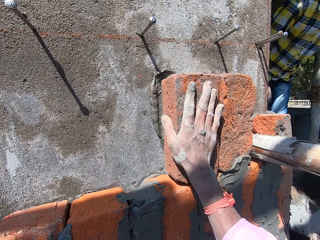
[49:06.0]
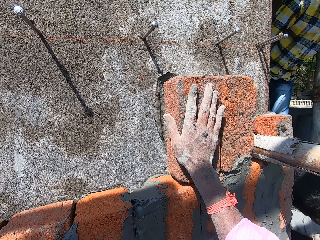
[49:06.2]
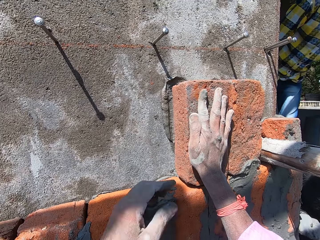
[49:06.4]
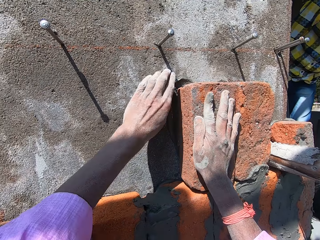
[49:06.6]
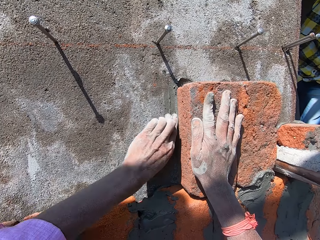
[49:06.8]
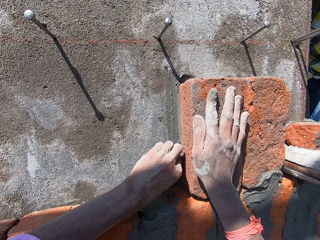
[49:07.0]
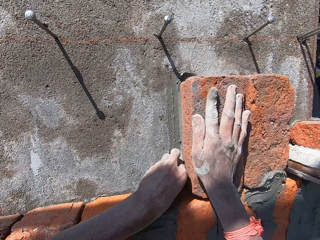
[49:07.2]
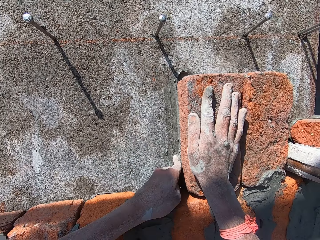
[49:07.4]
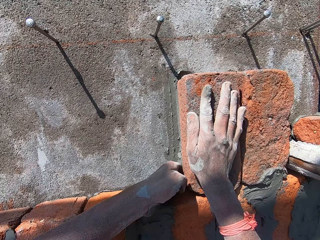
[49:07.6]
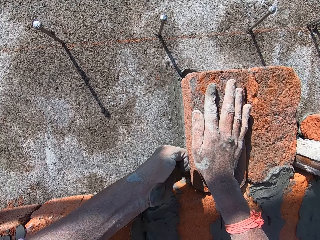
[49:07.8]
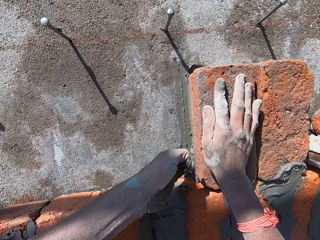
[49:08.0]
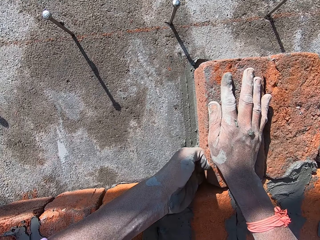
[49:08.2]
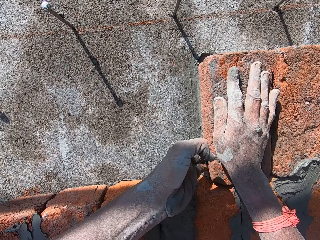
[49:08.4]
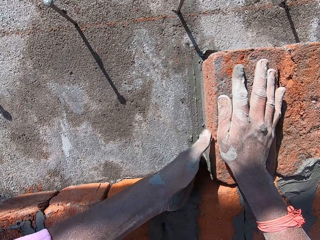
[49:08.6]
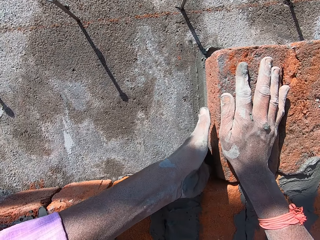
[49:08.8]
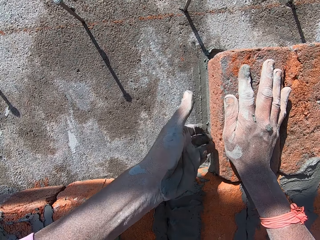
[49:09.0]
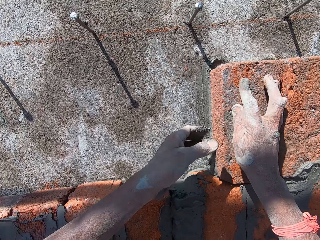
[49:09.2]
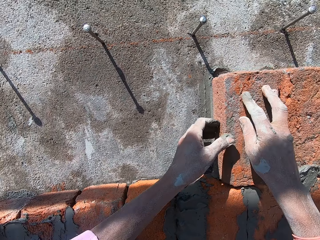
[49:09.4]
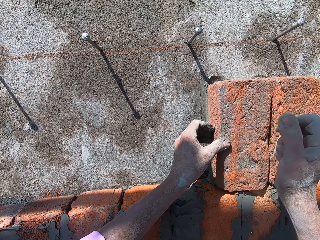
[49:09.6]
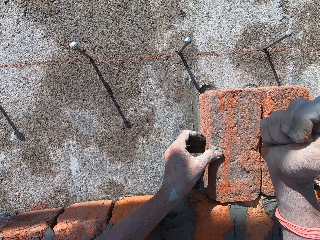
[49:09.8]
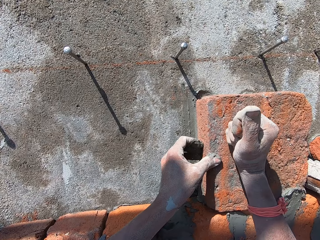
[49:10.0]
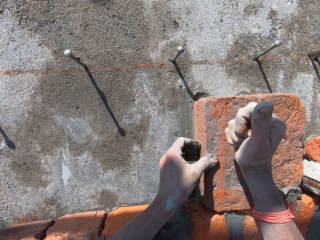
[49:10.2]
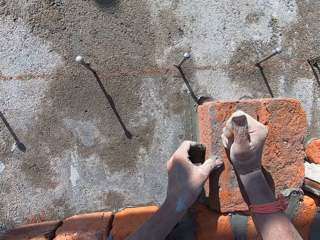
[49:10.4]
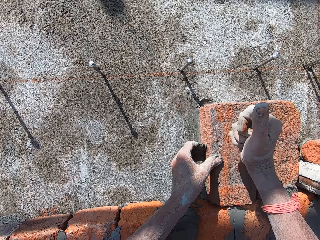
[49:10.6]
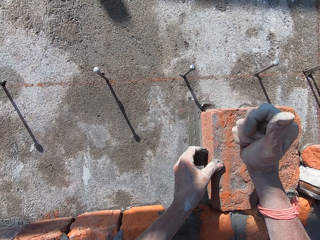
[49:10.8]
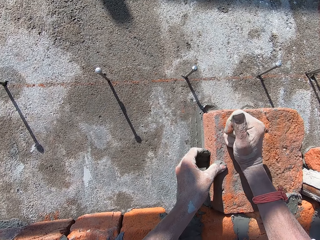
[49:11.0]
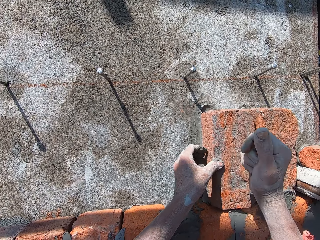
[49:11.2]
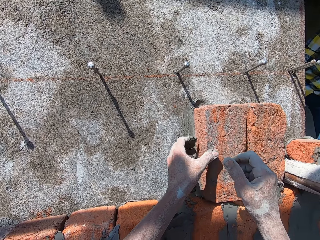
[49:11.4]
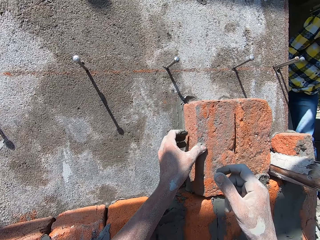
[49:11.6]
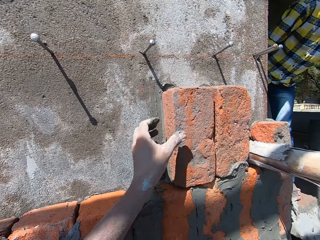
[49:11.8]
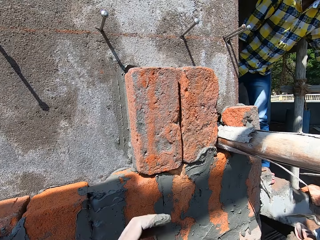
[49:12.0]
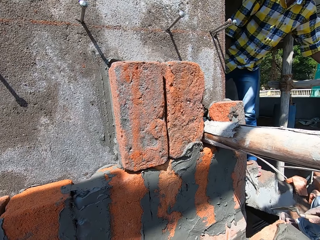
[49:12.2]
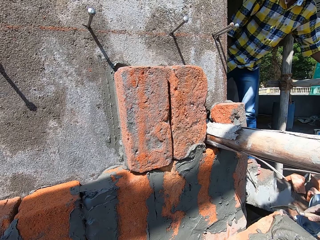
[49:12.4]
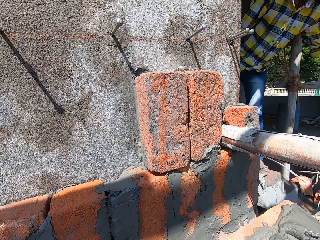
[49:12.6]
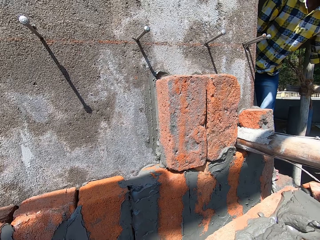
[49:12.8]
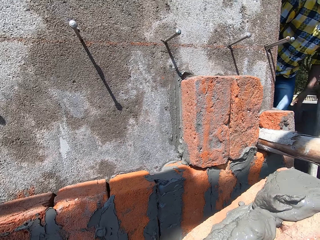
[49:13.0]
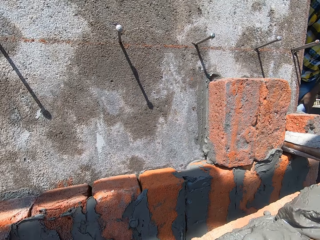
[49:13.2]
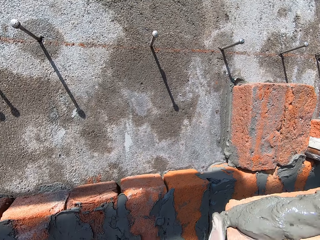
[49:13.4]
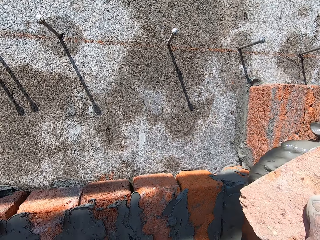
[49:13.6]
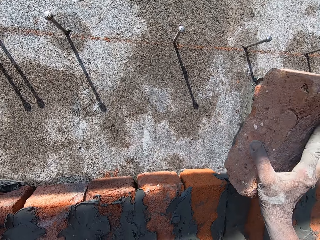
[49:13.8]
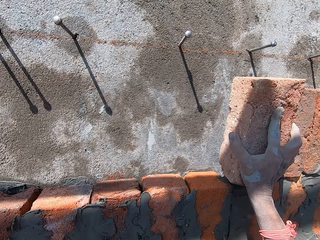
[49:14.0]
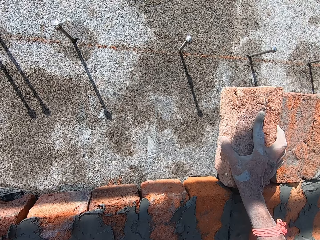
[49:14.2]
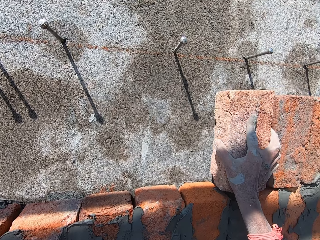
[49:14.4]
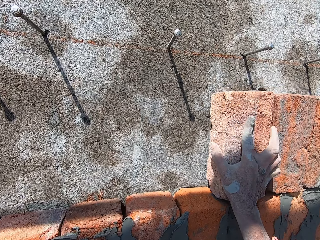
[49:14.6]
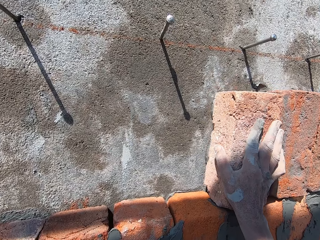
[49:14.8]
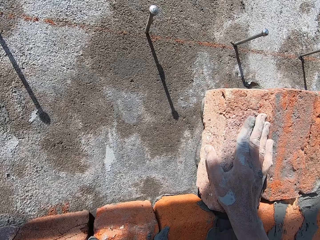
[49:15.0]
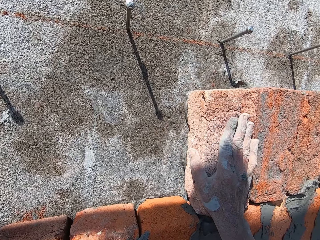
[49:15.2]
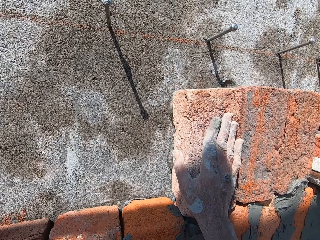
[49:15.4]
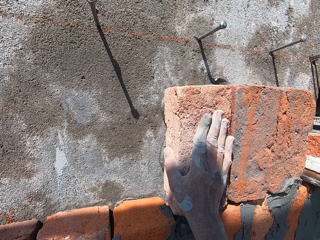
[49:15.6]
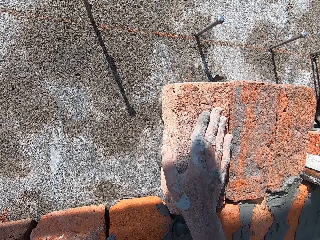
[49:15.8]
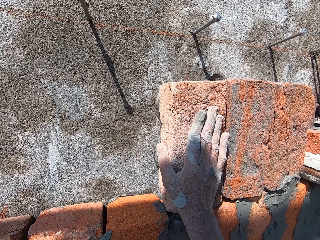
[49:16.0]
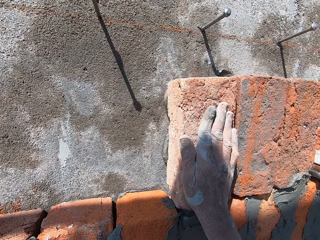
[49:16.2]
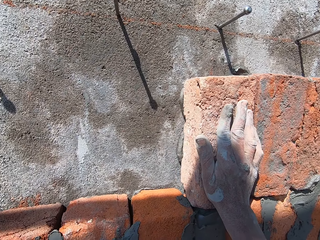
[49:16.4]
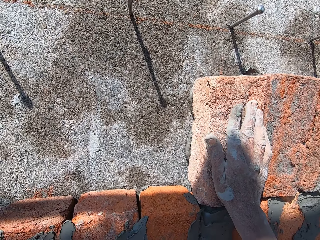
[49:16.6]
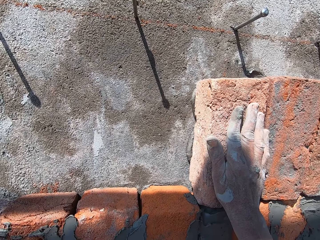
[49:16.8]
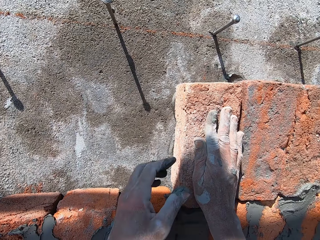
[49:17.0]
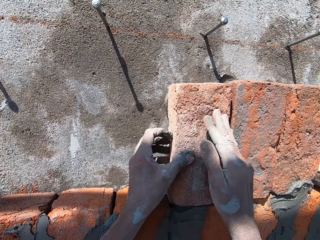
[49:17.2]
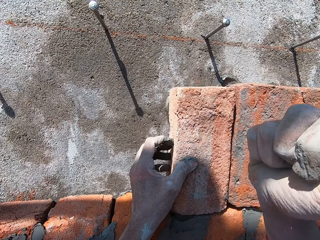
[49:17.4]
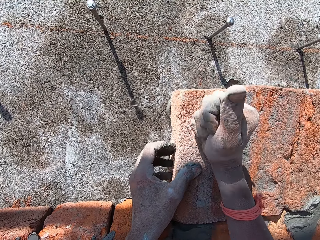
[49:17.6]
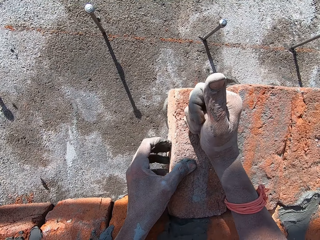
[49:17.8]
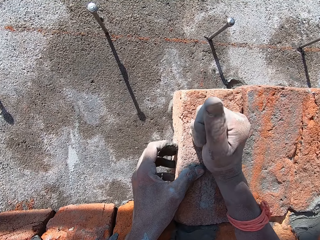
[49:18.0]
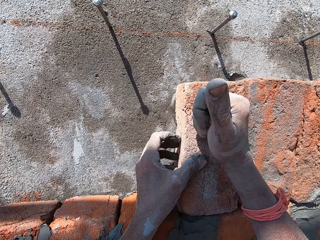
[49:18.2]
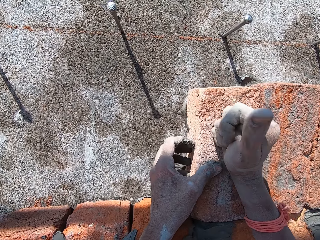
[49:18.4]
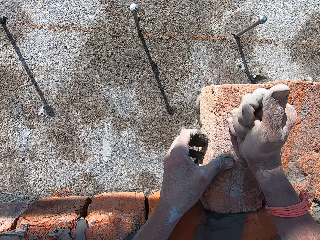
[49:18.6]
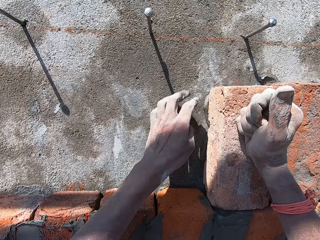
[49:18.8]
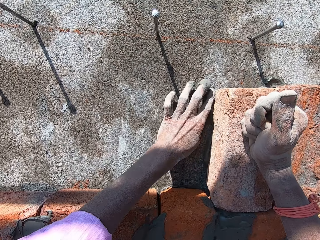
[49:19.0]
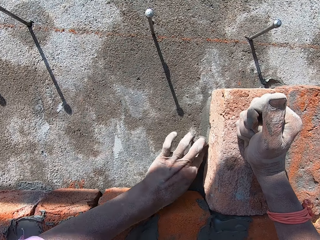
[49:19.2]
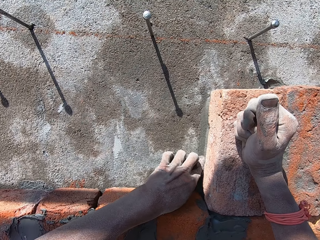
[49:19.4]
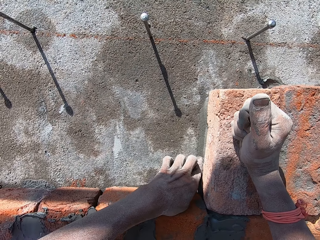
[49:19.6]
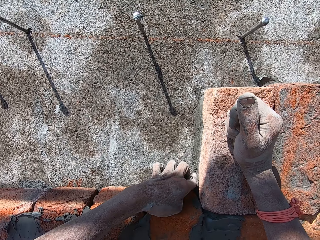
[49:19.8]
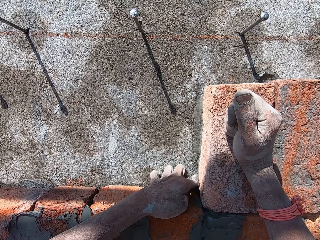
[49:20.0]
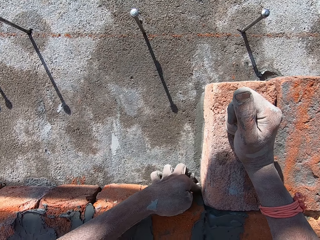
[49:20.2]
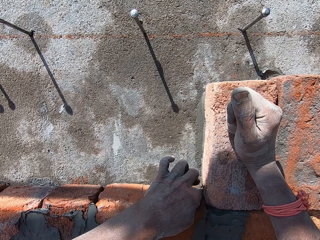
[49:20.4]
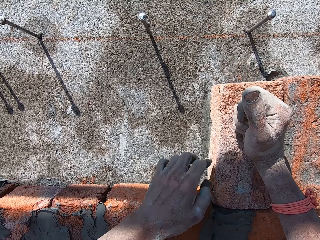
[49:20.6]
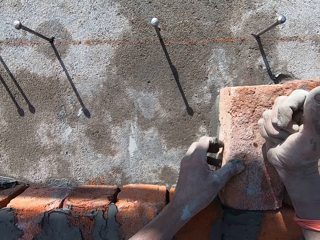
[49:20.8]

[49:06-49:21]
The camera wearer rubs cement mortar on the brick with his left hand. He hits the brick on the wall with his right hand. A man passes the brick to the camera wearer with his left hand. The camera wearer places the brick on the wall on top of other blocks with his right hand. The man interacts with another man. The camera wearer holds the brick on the wall with his left hand. He hits the brick on the wall with his right hand. He rubs cement mortar on the brick with his left hand.

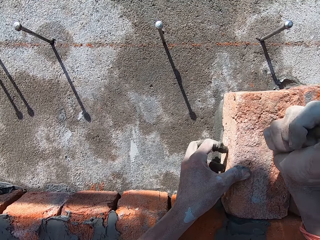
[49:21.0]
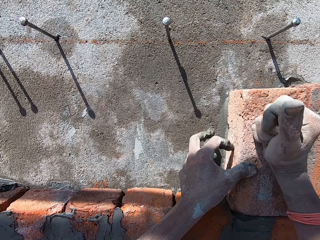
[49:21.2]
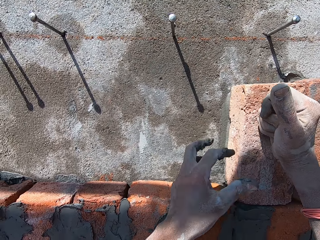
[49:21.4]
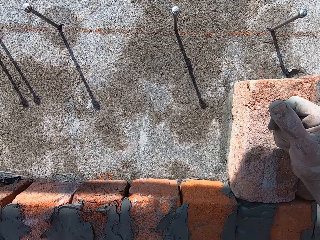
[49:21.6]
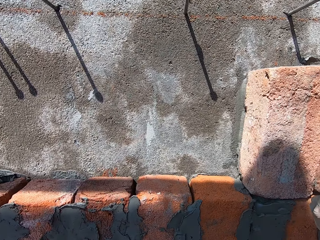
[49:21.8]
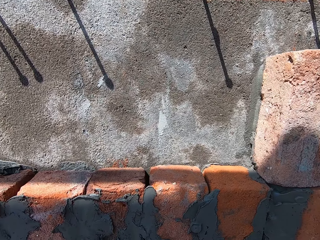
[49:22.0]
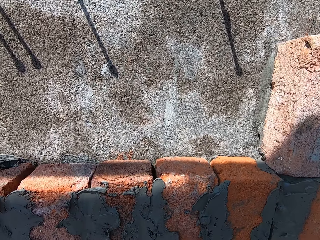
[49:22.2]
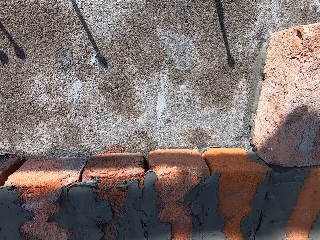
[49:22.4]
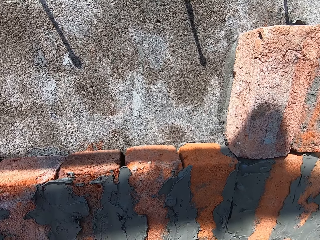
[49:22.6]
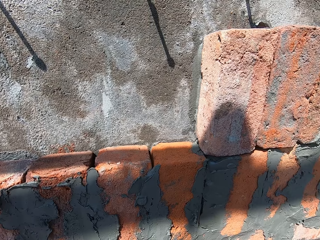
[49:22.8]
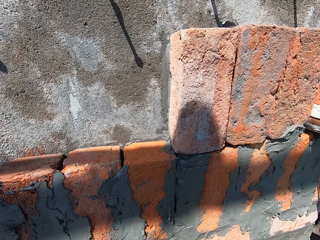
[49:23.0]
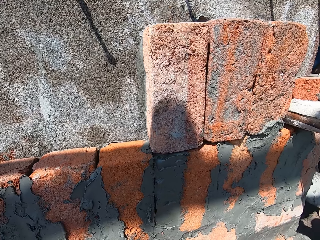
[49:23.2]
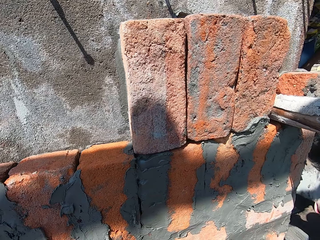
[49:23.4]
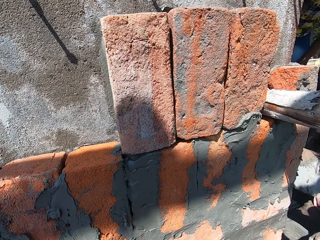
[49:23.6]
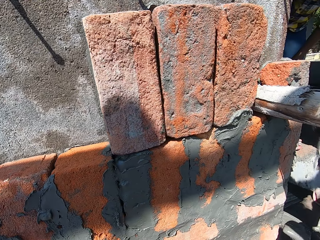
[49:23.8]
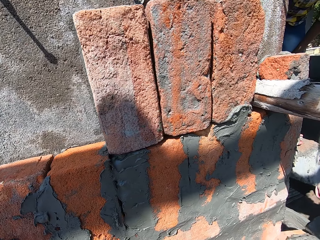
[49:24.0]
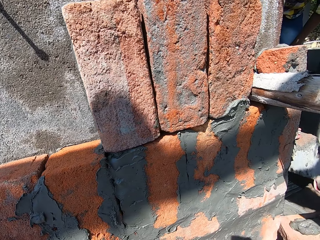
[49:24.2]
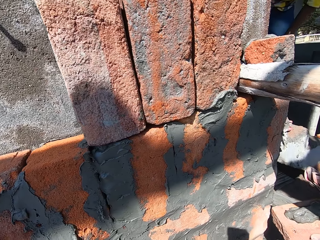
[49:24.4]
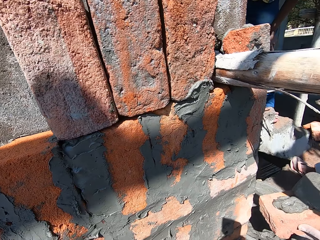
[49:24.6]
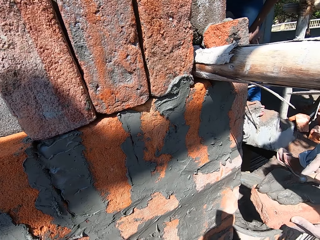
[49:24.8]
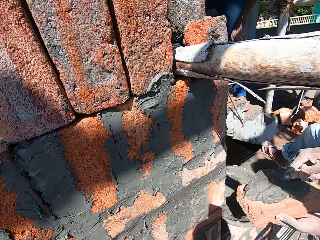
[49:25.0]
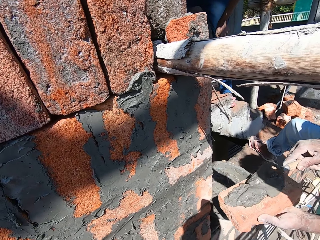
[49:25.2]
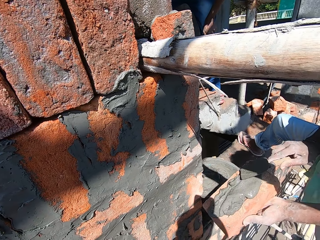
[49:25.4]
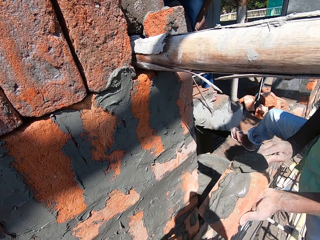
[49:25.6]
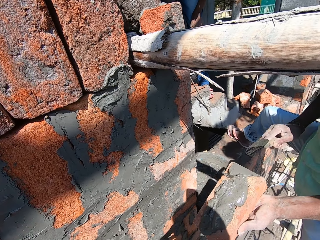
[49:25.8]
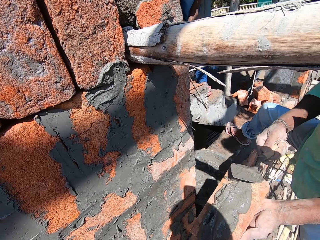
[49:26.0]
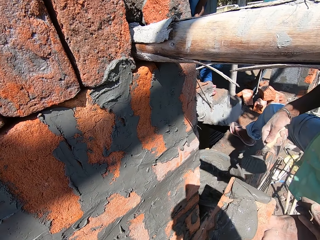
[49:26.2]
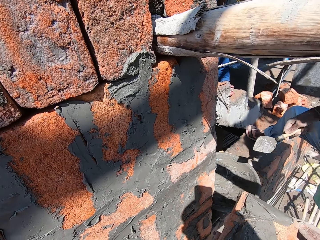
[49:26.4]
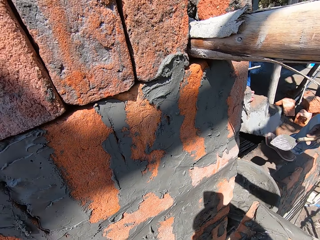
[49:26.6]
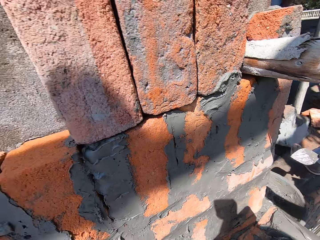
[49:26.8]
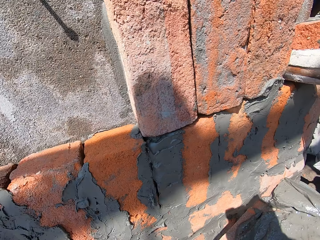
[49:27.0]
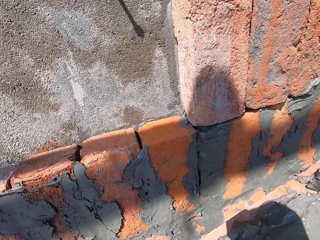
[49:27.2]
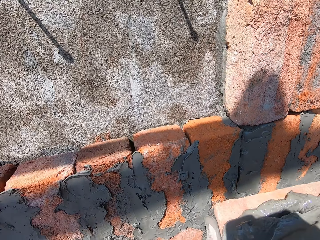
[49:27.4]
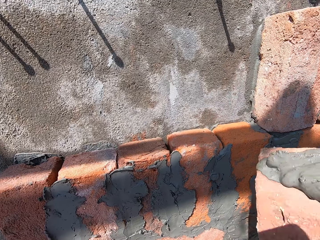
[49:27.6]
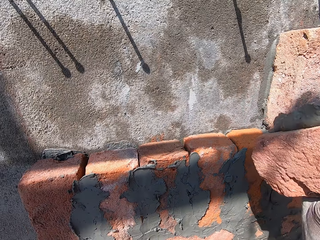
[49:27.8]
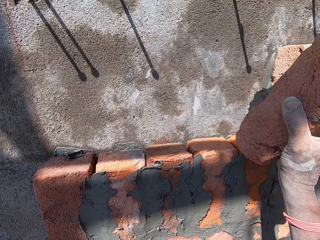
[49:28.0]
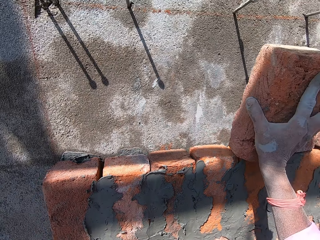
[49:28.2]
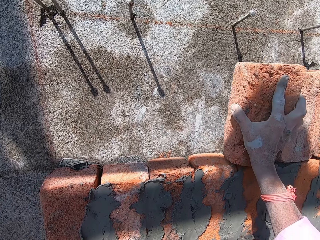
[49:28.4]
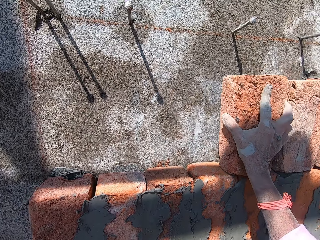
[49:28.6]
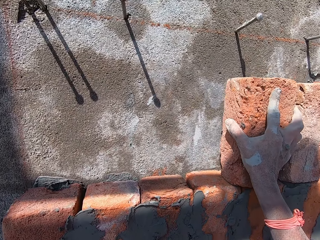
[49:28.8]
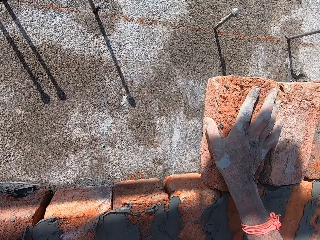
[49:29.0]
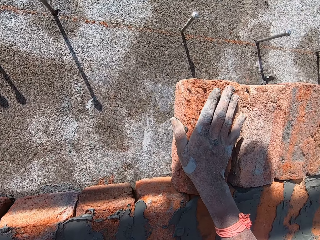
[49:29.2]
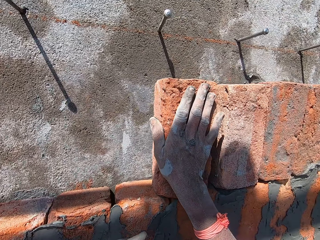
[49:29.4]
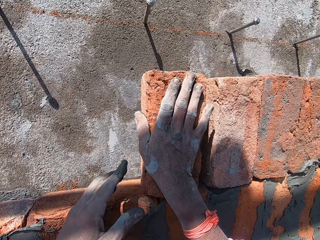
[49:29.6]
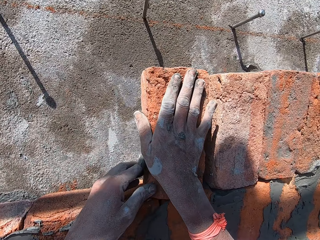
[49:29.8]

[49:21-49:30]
A man applies cement mortar on a brick with a masonry trowel in his right hand. The man passes the brick to the camera wearer with his left hand. The camera wearer places the brick on the wall on top of other blocks with his right hand.
